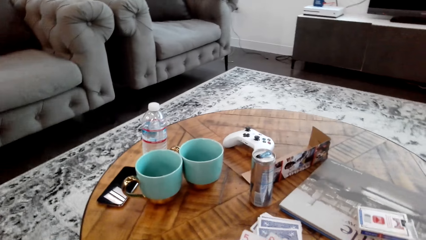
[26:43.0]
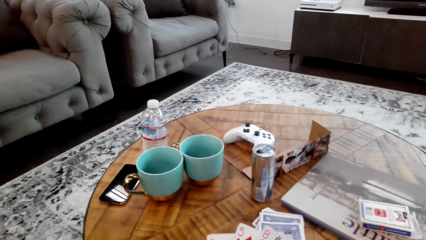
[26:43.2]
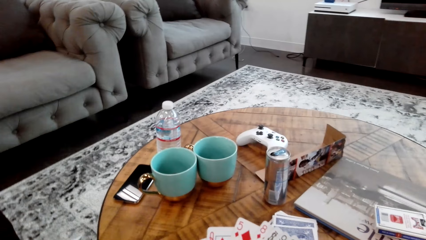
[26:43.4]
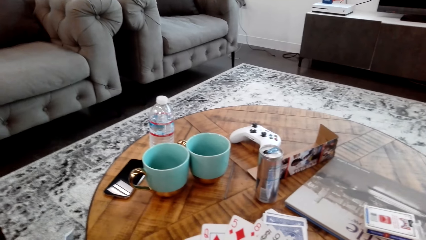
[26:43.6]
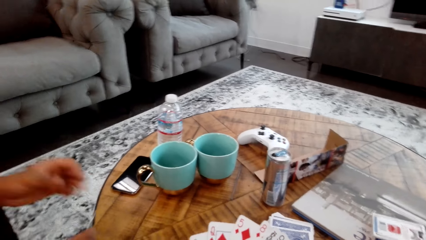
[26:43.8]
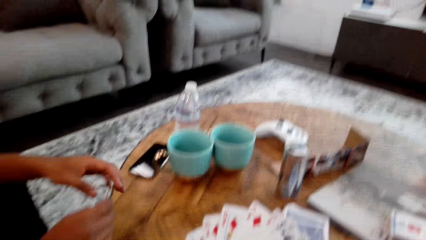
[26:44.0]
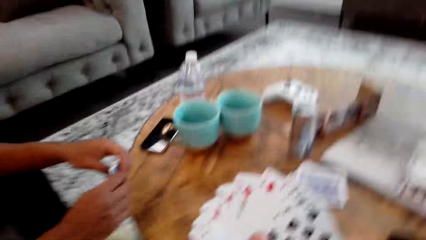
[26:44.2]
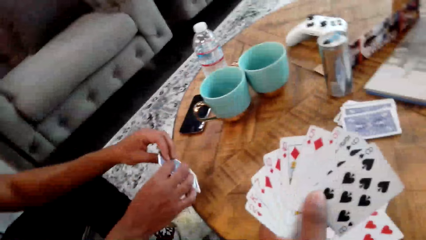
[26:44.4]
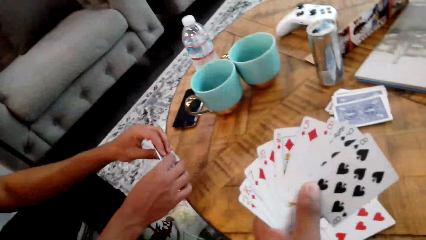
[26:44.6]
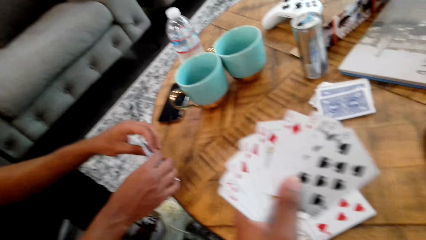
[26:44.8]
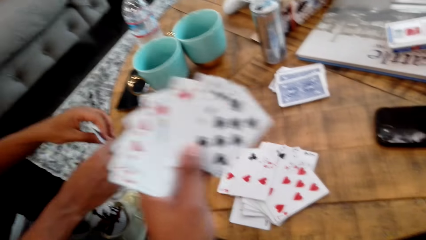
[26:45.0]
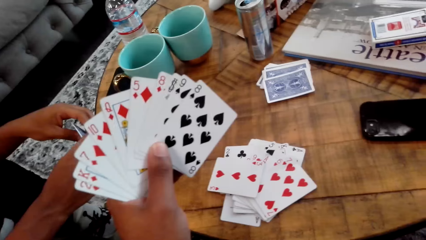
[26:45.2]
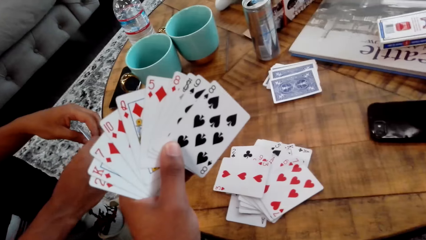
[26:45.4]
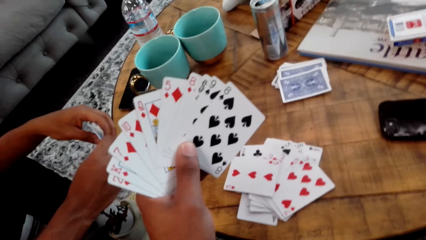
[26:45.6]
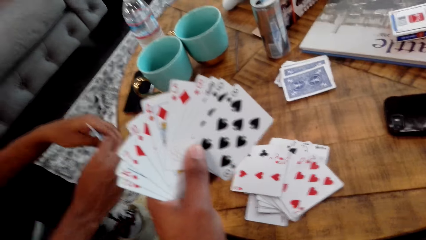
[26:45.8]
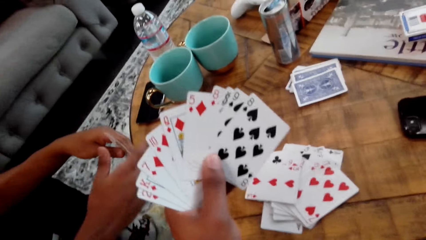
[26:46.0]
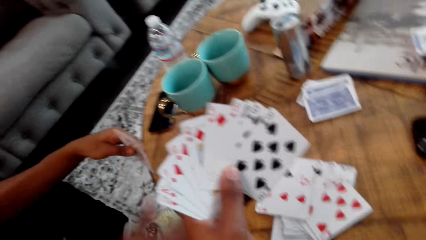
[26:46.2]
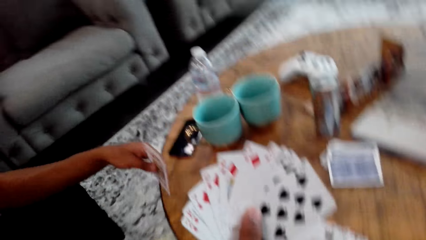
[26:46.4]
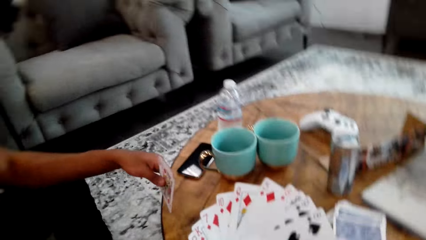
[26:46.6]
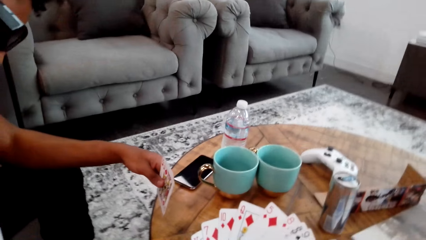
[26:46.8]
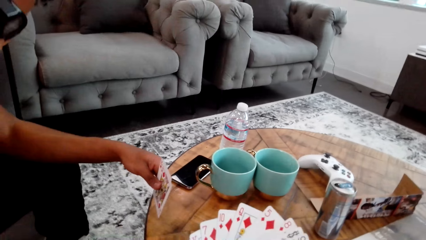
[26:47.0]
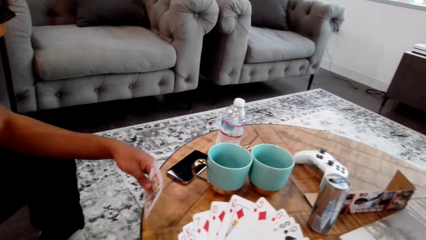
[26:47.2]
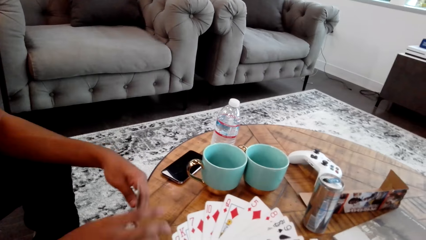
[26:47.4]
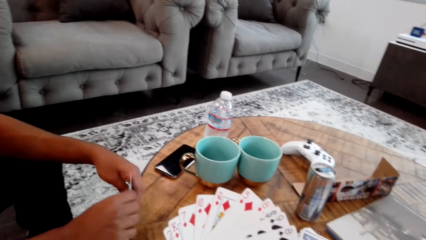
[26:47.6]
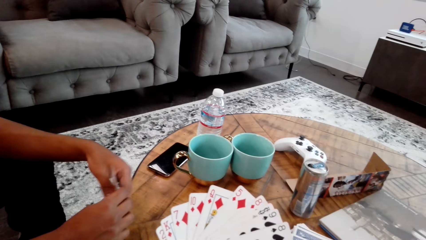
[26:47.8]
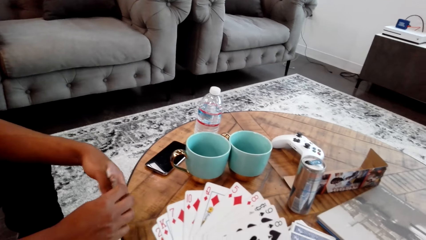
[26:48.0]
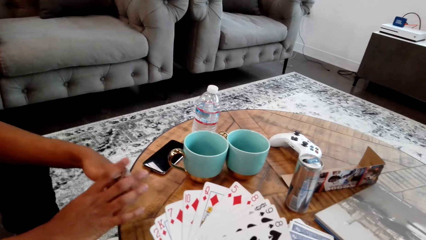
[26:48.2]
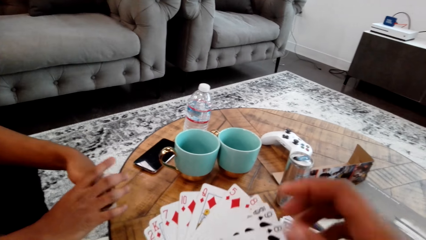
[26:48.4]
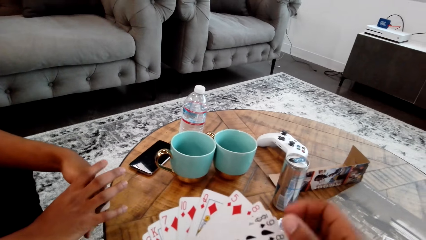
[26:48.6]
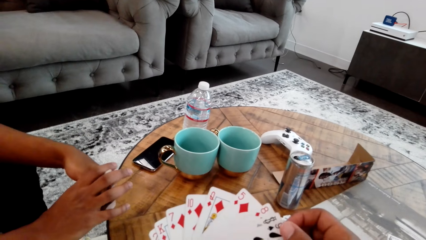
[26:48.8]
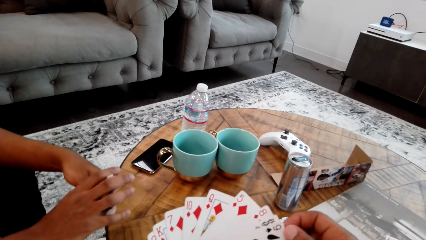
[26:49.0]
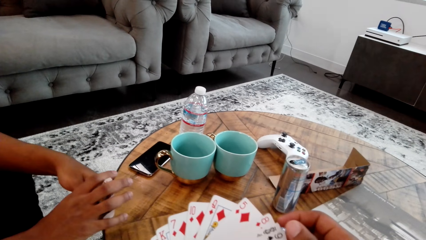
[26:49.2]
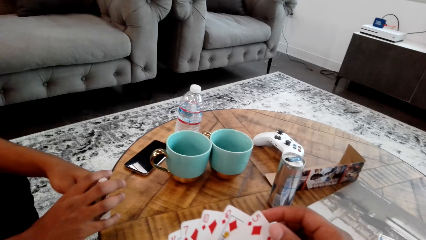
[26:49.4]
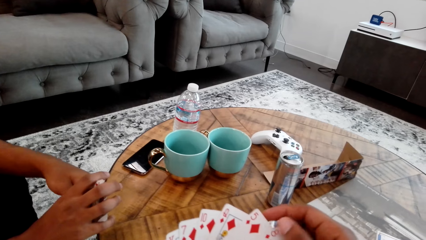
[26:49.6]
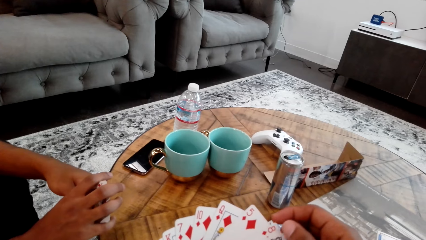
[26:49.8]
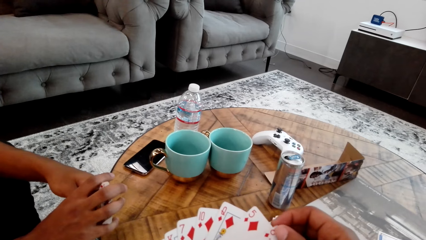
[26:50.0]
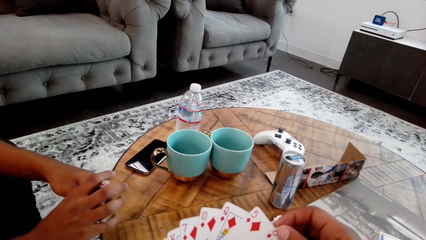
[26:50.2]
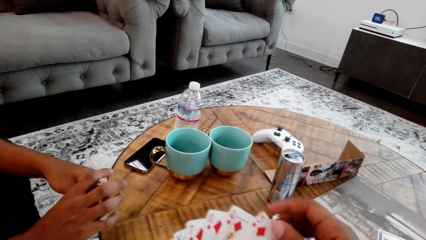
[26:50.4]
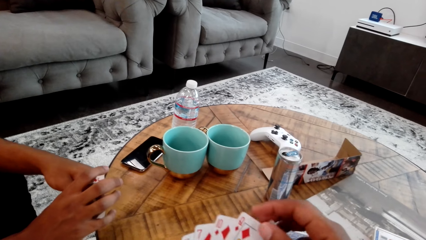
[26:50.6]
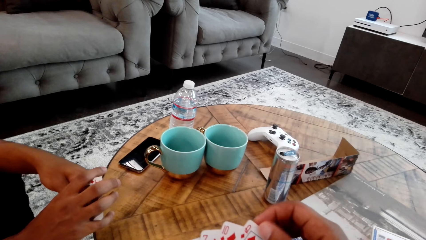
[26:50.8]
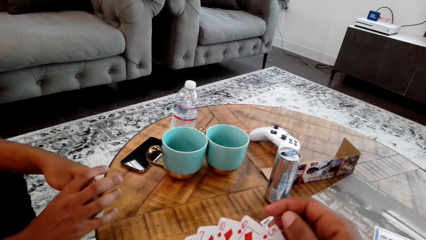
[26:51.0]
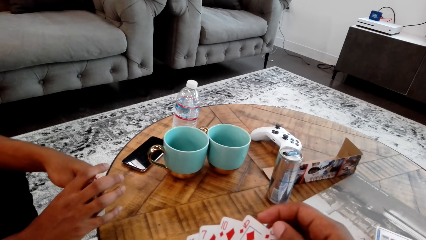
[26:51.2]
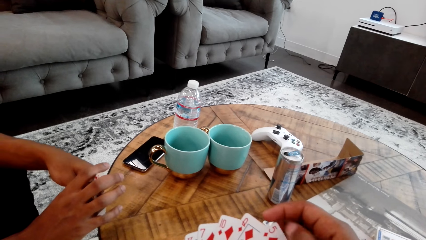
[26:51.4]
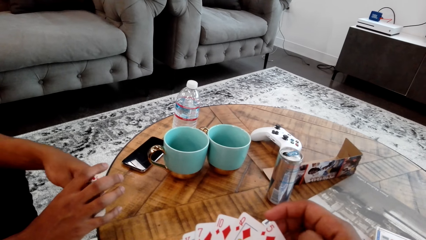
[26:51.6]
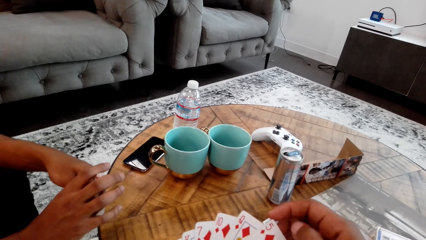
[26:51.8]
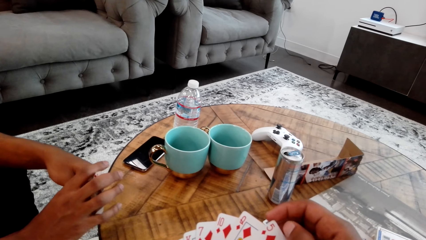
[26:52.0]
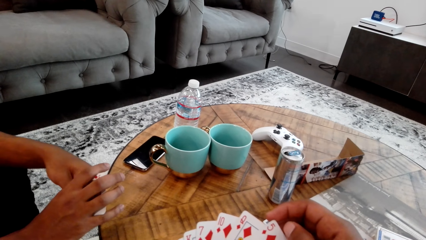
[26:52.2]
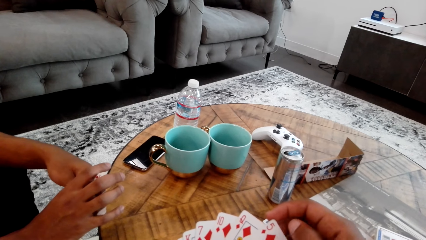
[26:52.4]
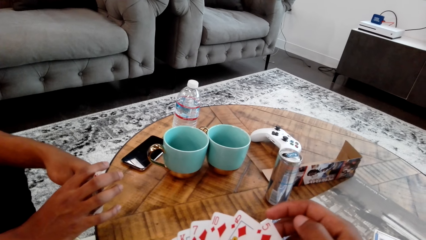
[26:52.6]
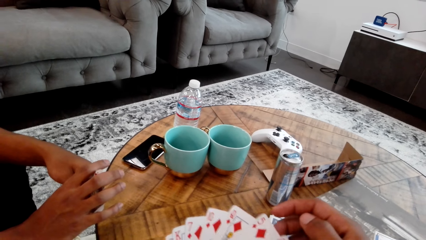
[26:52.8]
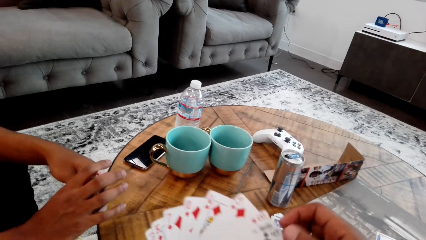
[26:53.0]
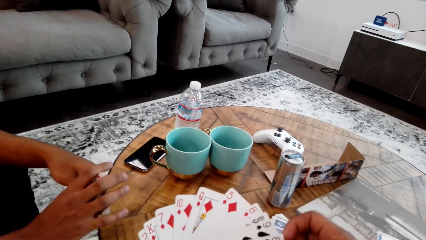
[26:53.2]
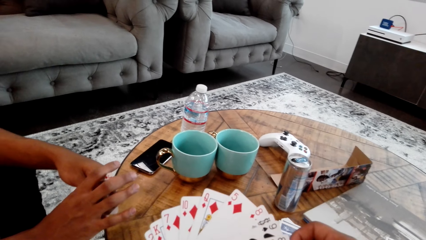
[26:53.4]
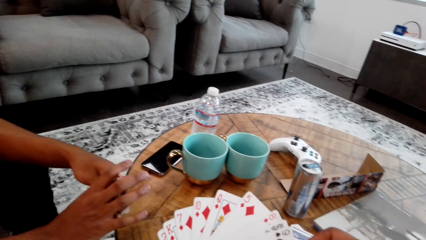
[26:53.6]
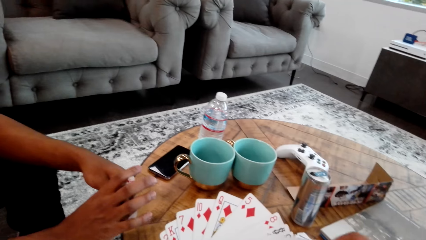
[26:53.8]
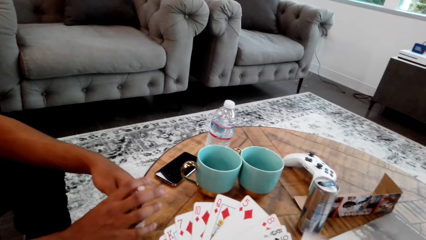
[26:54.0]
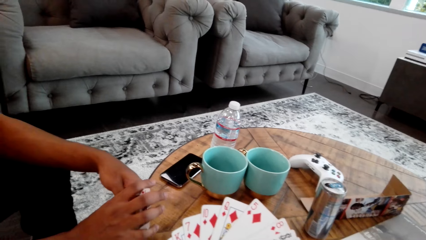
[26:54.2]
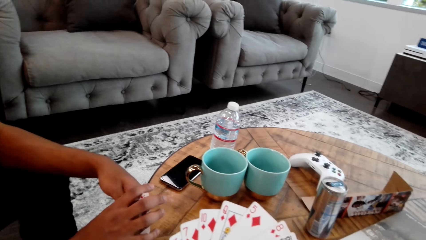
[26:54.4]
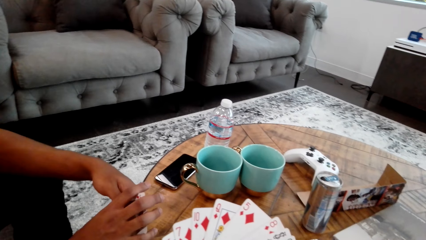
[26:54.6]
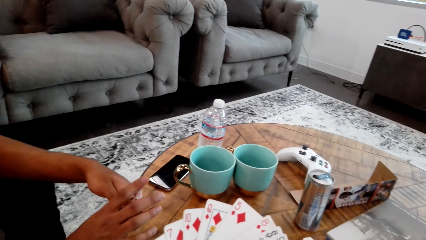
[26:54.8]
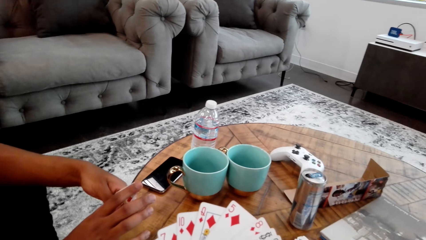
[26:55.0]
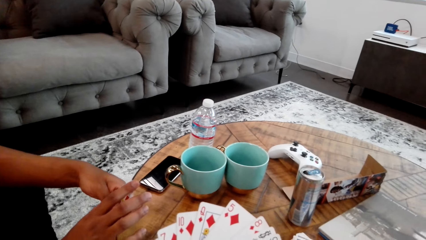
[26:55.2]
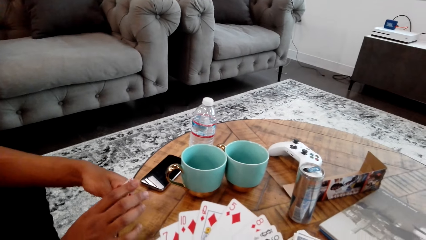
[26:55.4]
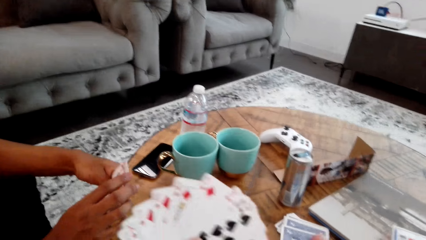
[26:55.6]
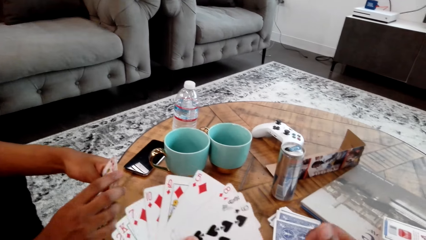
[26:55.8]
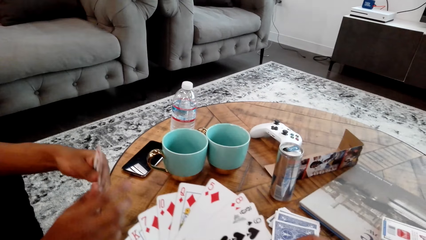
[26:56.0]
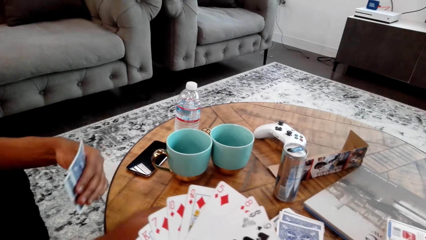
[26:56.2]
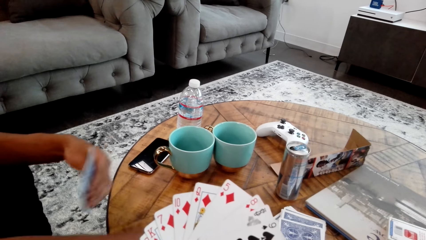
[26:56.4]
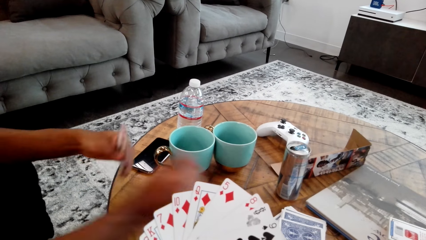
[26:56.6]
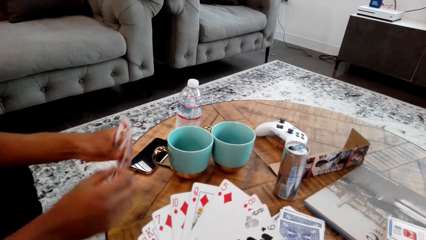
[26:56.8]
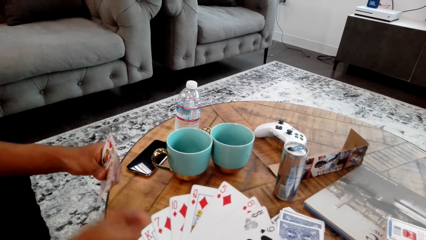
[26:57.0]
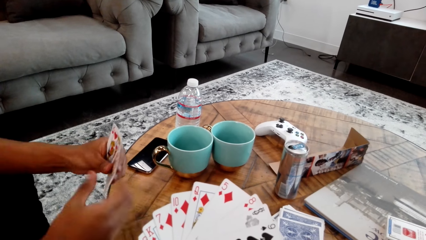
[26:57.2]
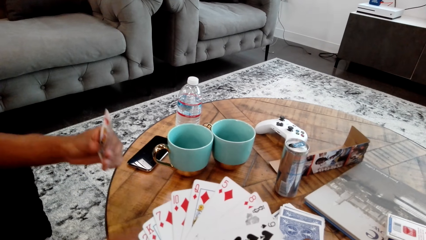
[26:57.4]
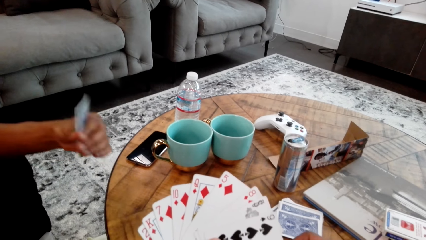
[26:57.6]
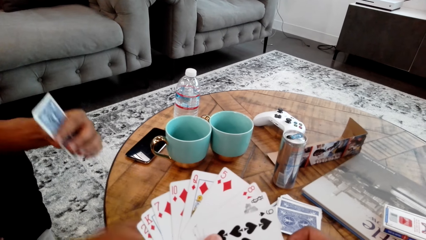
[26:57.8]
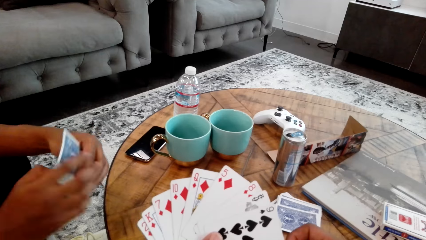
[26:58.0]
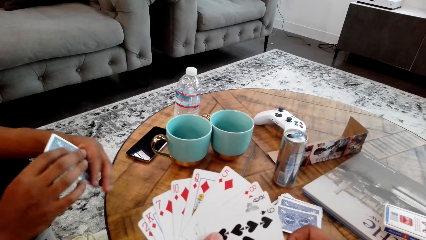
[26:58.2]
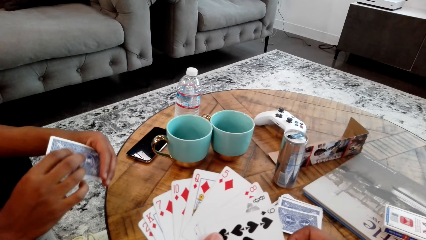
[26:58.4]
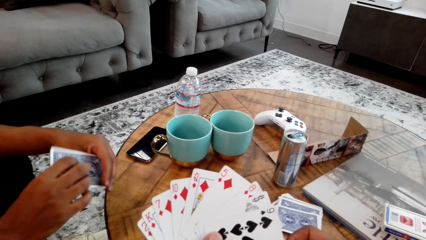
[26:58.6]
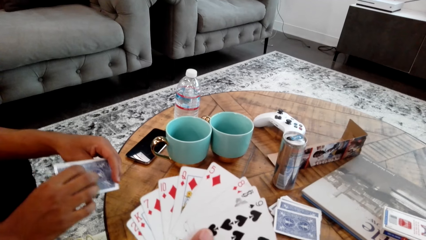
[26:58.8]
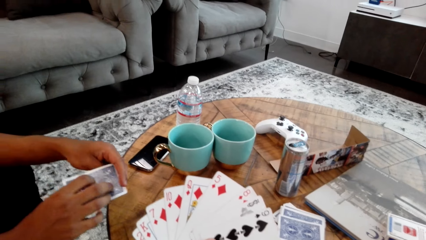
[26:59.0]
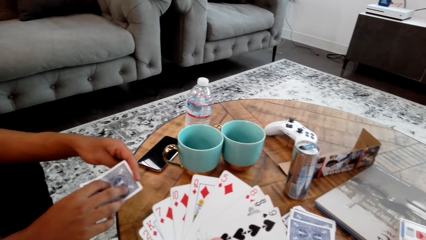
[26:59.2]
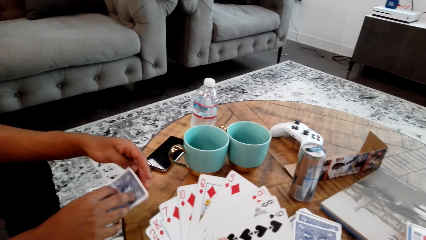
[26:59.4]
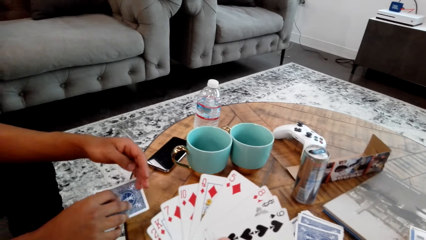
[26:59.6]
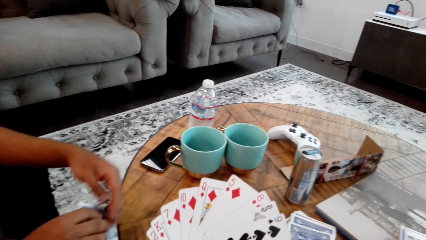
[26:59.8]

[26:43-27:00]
A man does something. The camera wearer holds cards with both hands. The man transfers cards to his left hand. The man holds a card with the left hand. The man holds cards with both hands. The camera wearer touches his cards. He counts cards with both hands. The man holds the card with both hands. The camera wearer counts cards with both hands. The man drops a card on the table.
